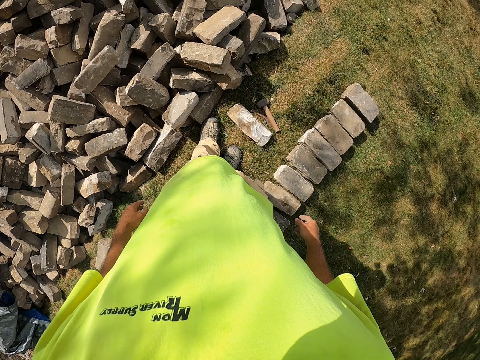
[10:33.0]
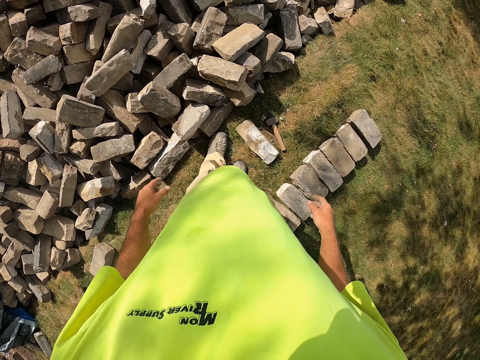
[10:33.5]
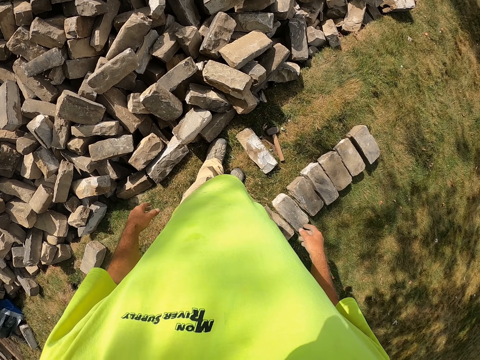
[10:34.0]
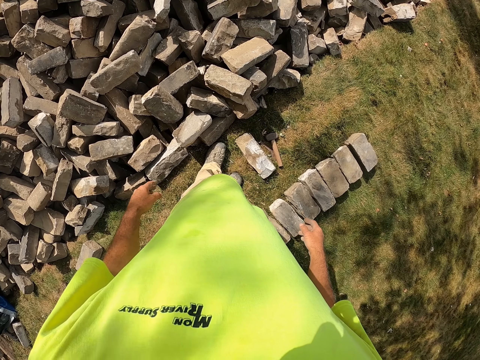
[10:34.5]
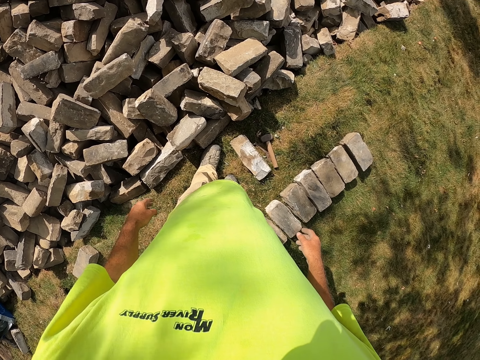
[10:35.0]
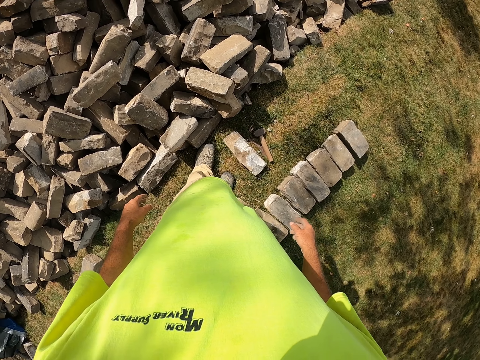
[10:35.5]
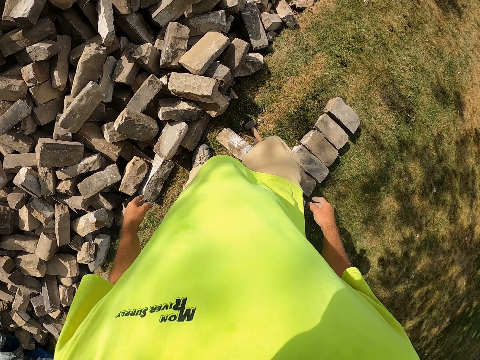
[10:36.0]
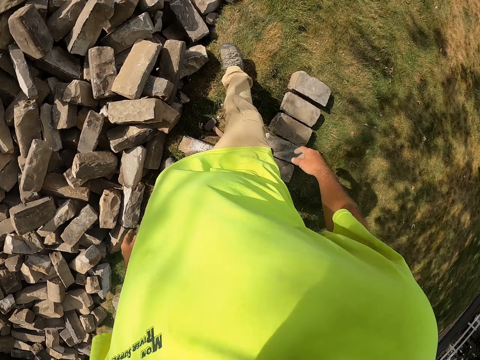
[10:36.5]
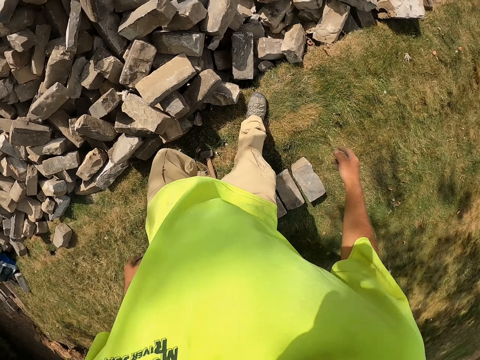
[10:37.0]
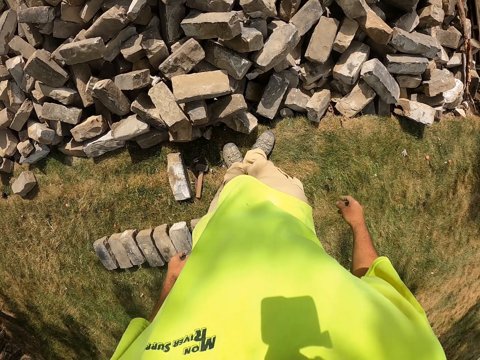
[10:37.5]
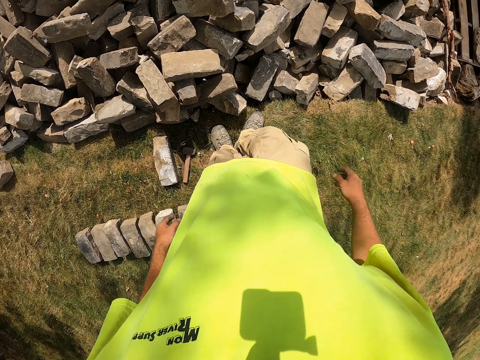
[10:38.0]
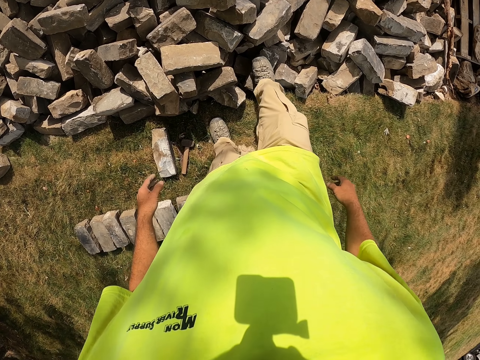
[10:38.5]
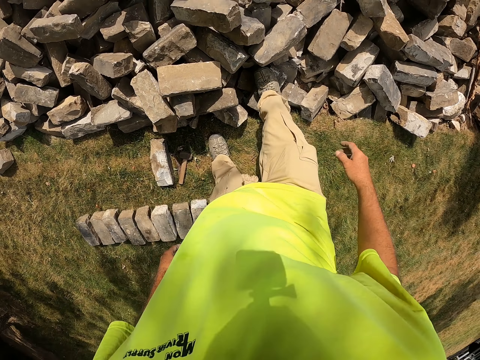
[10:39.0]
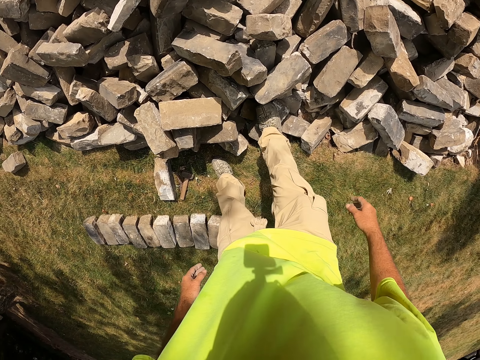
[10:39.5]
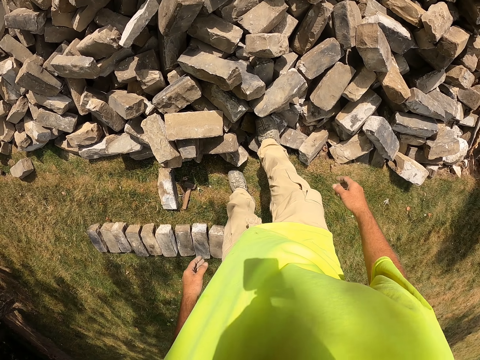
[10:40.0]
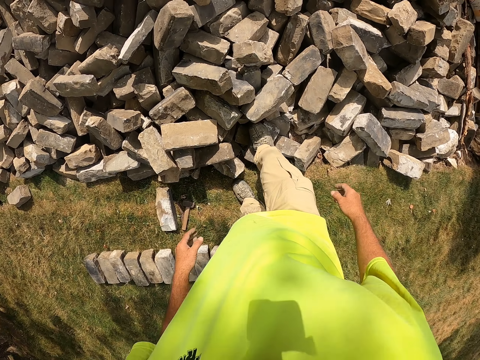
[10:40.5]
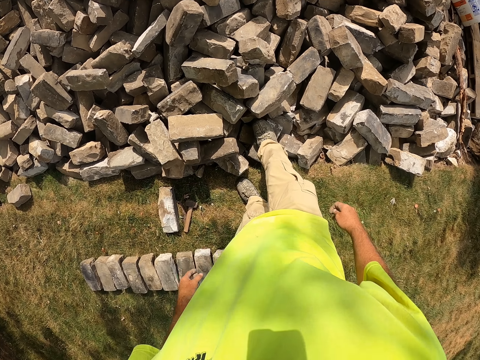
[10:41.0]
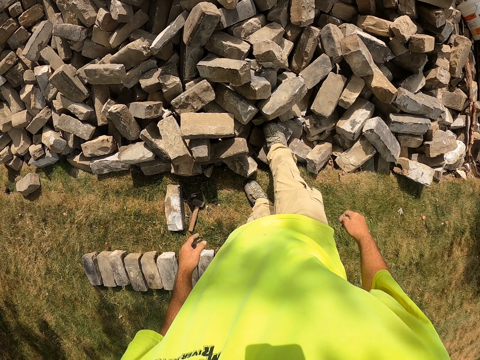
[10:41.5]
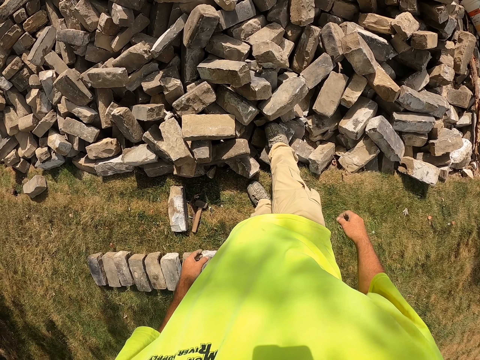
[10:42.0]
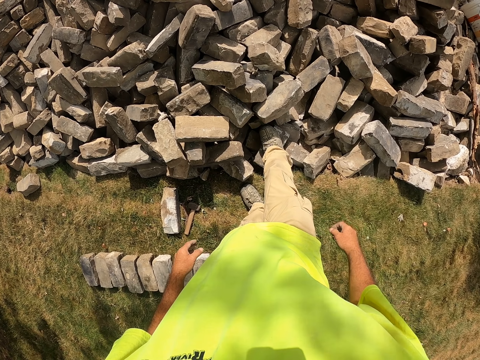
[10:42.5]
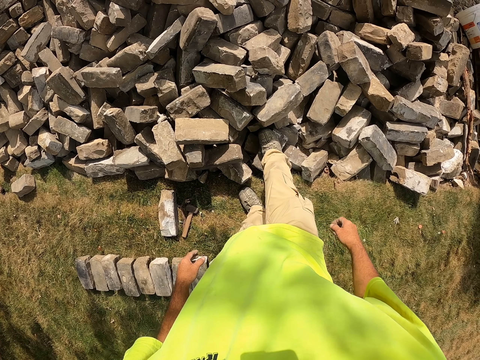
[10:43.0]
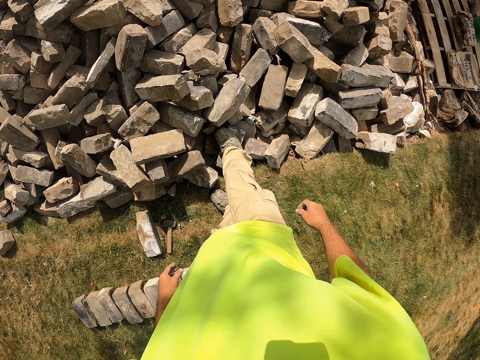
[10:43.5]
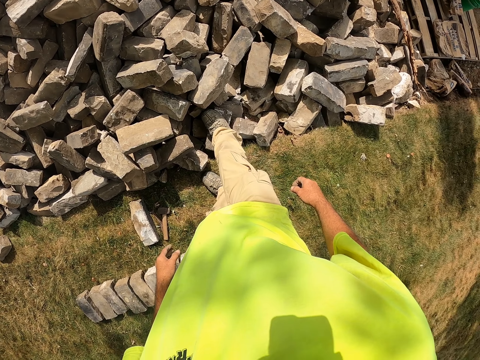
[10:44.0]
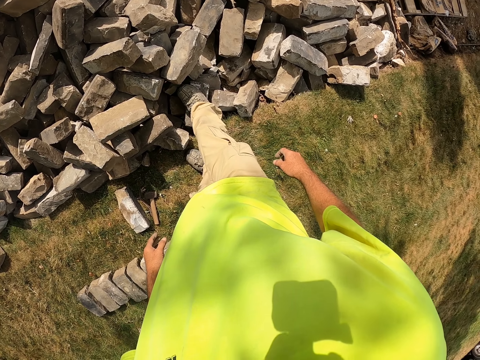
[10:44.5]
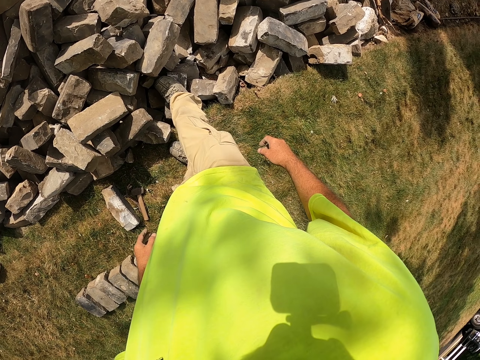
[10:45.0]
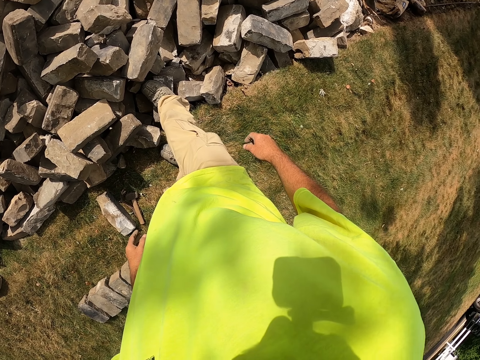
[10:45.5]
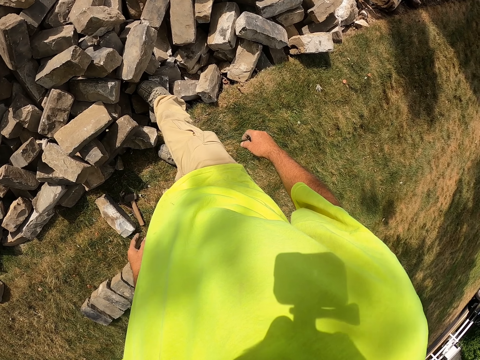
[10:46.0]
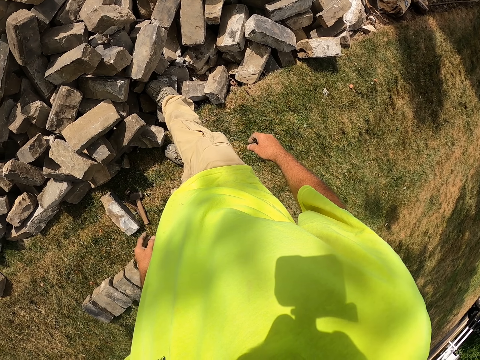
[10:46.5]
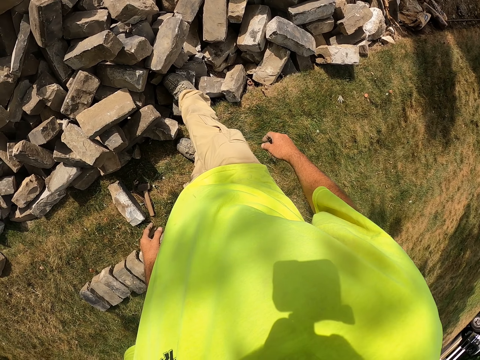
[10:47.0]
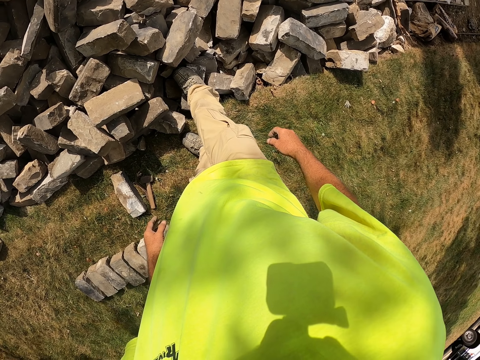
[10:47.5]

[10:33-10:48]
The camera wearer looks at the bricks. They step. They bend. They look at the bricks.

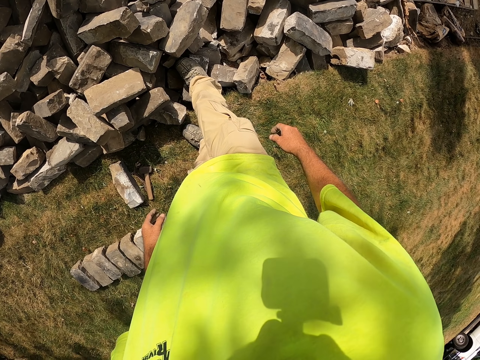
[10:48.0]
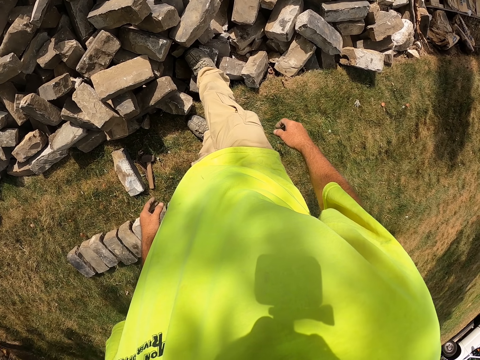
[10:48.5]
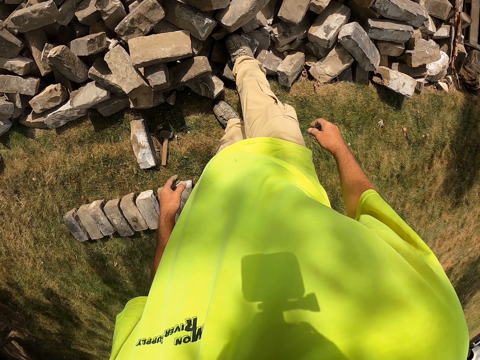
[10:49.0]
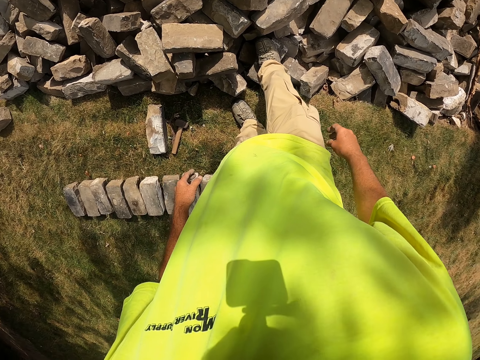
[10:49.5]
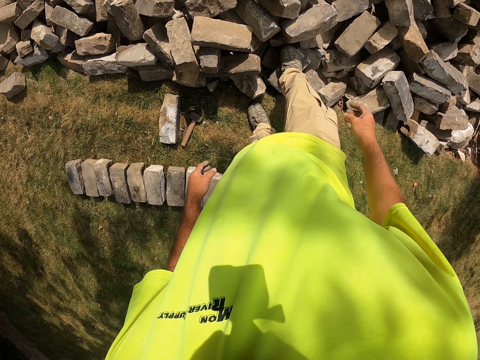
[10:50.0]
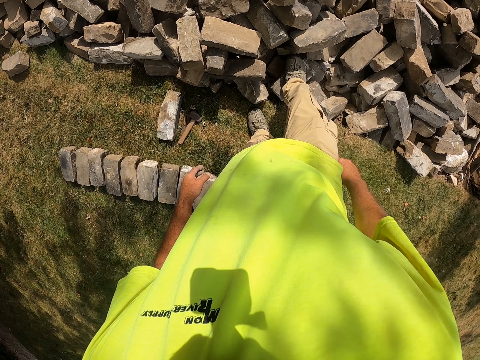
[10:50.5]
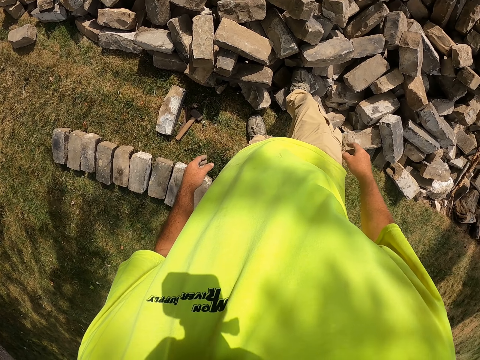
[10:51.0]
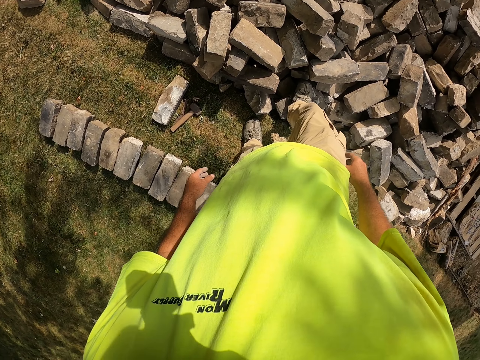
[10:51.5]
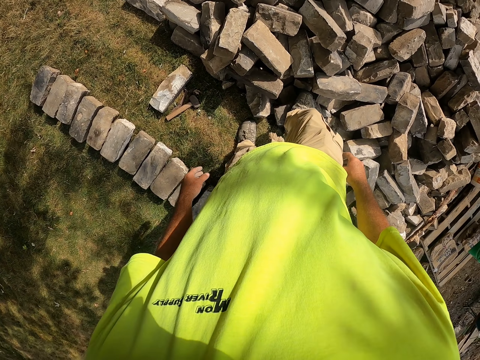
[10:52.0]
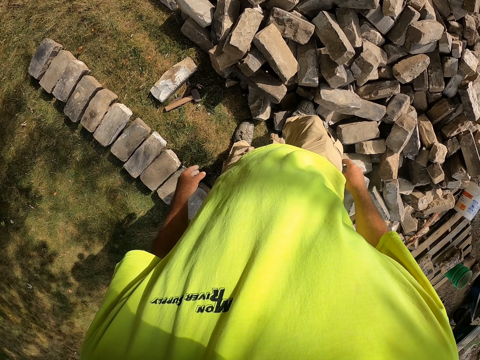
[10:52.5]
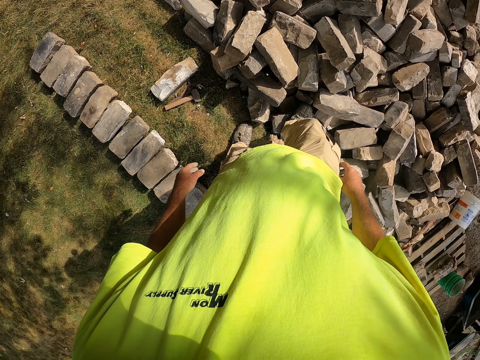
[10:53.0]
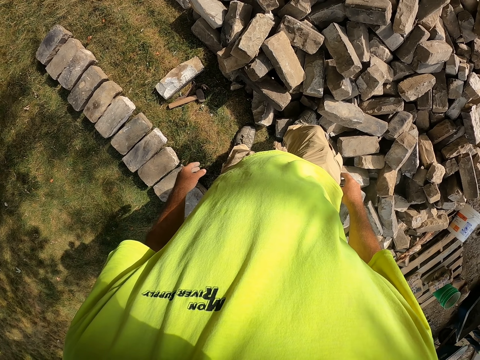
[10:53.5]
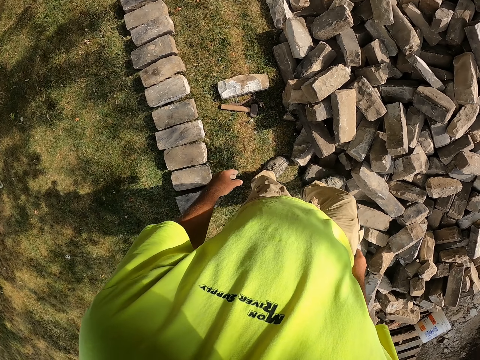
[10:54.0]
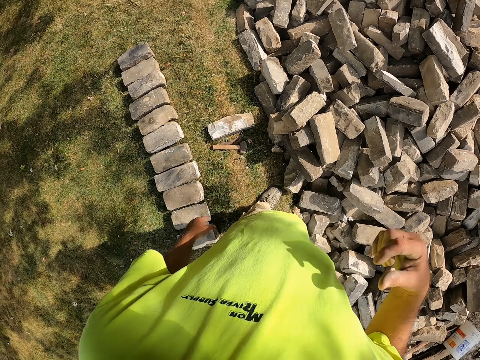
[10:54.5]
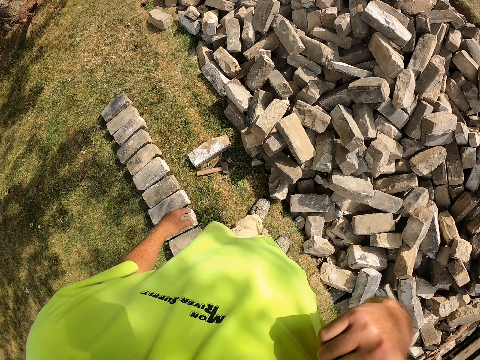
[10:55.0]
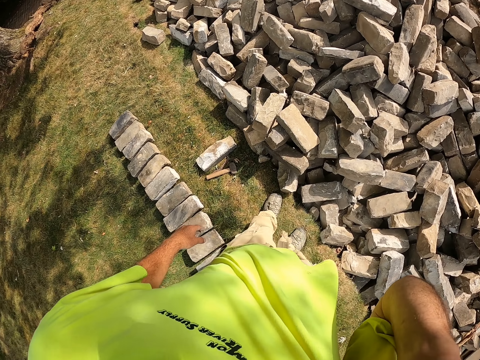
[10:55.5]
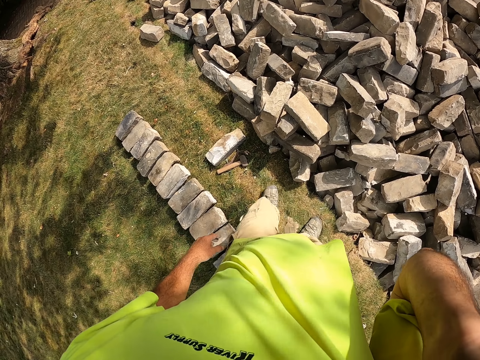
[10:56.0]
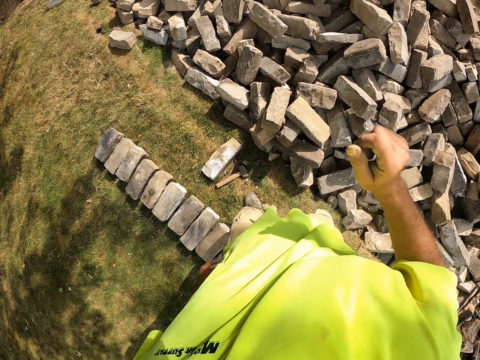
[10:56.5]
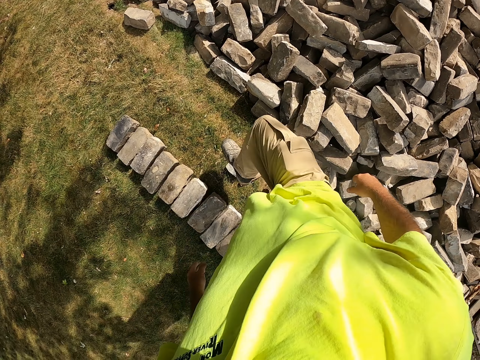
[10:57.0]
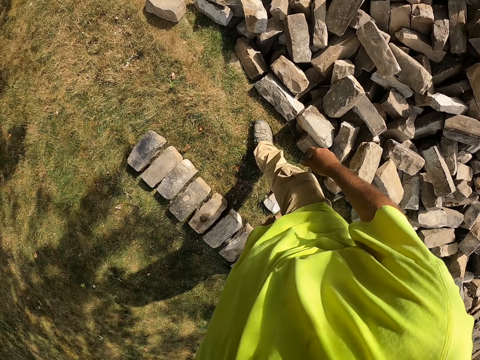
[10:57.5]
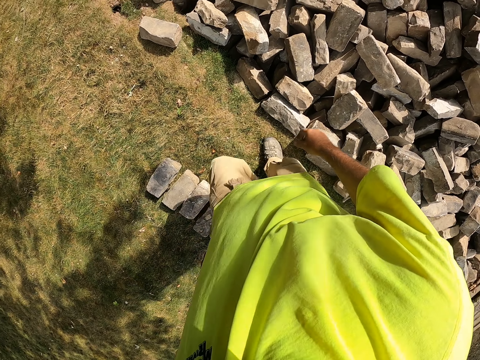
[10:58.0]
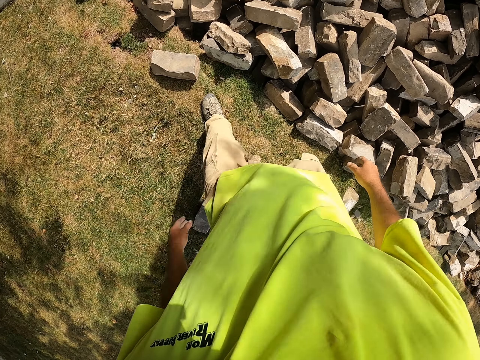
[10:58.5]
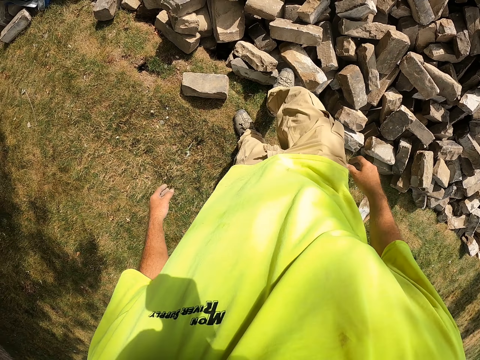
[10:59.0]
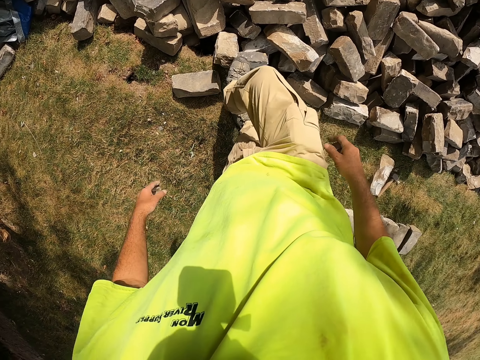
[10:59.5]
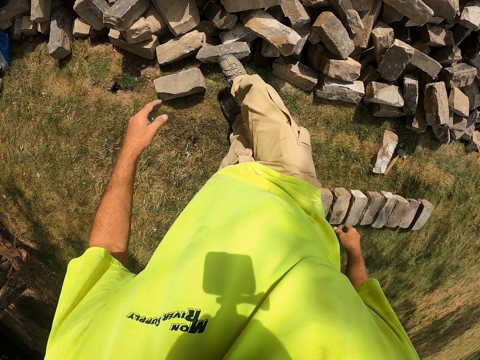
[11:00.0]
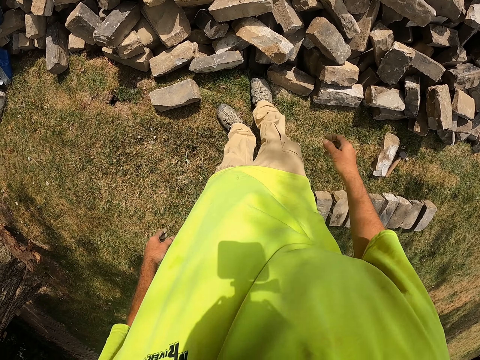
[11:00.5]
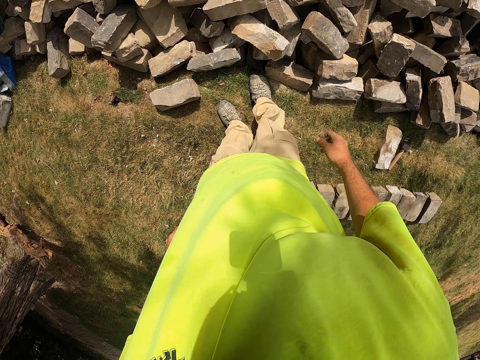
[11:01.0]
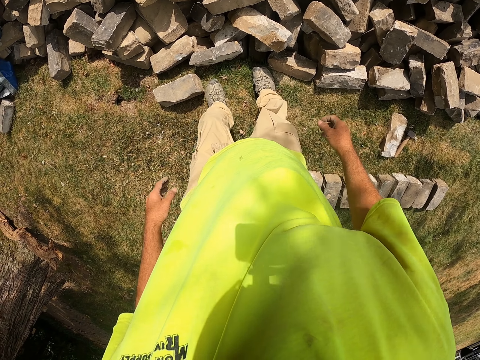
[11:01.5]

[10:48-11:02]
The camera wearer lifts the t-shirt. They walk. They move a brick with the right leg.
